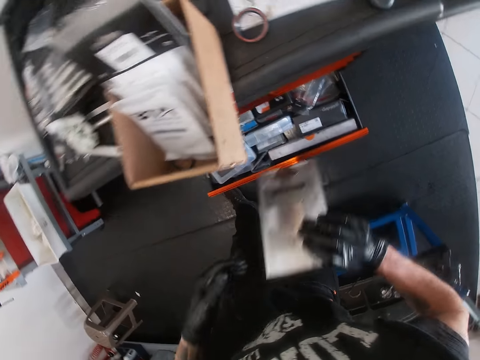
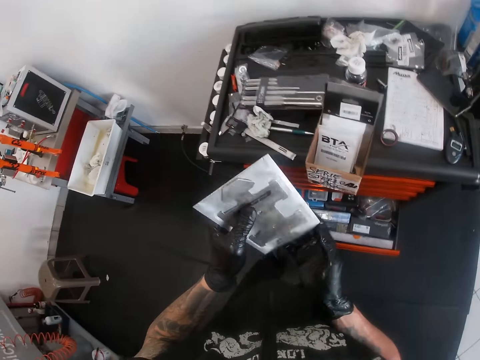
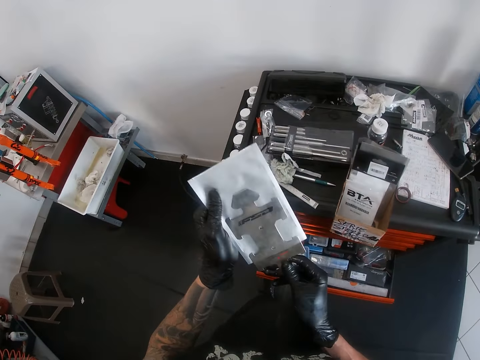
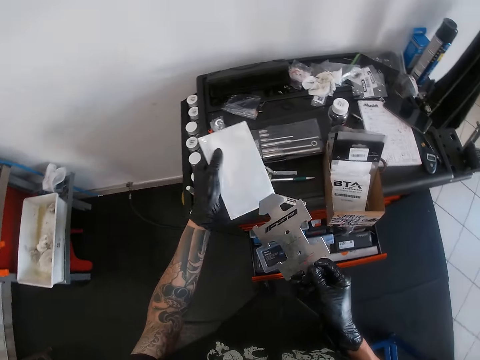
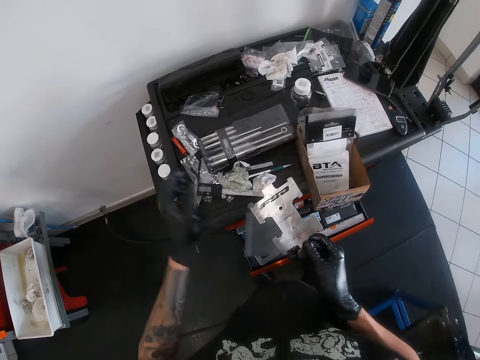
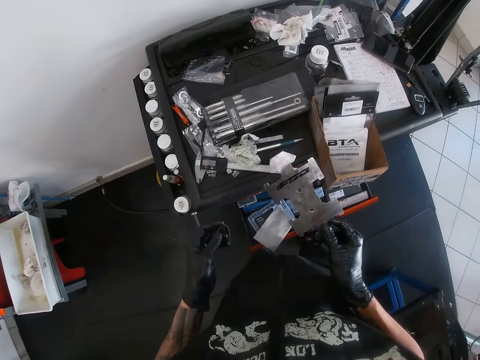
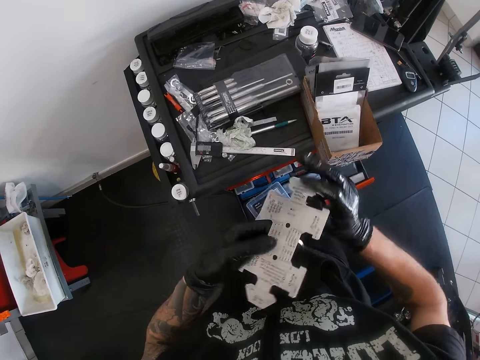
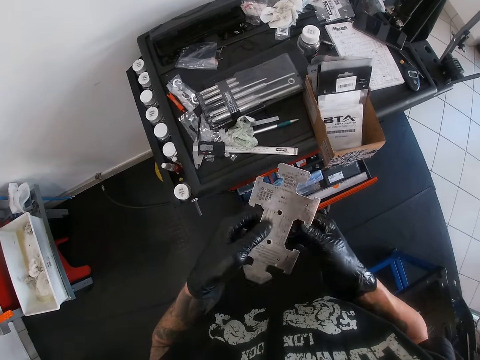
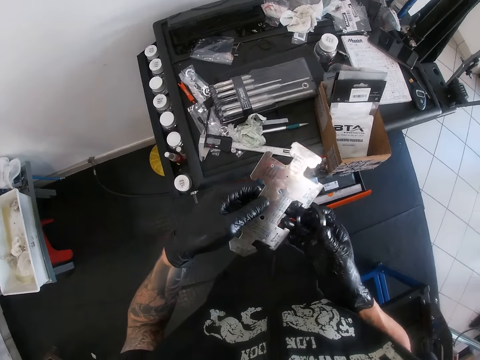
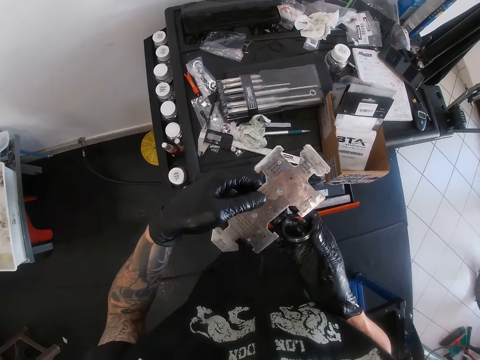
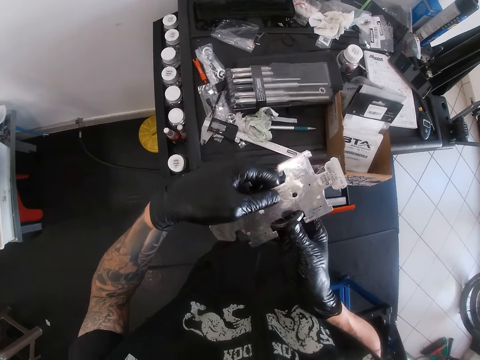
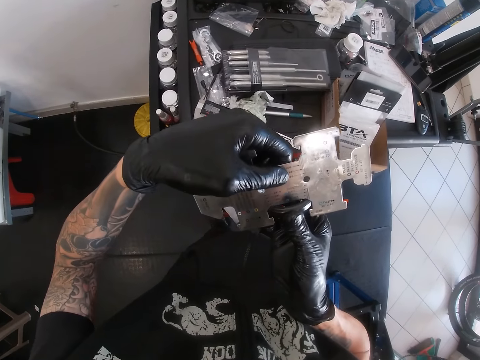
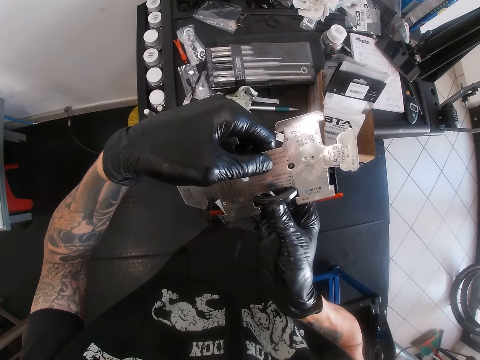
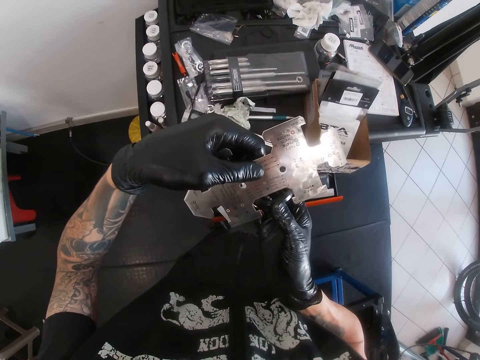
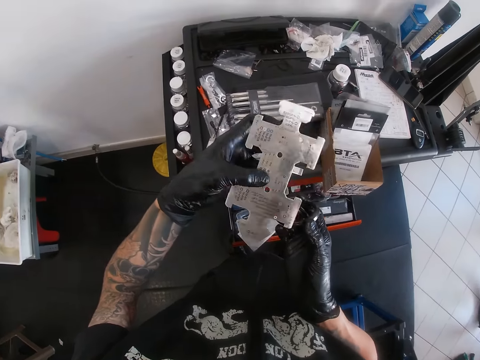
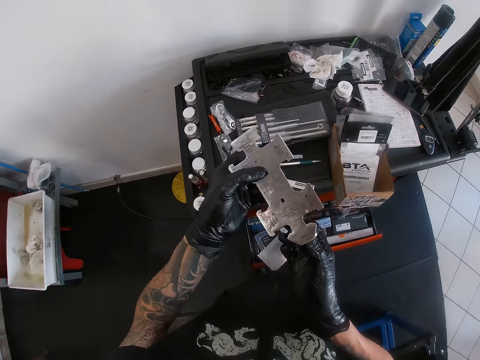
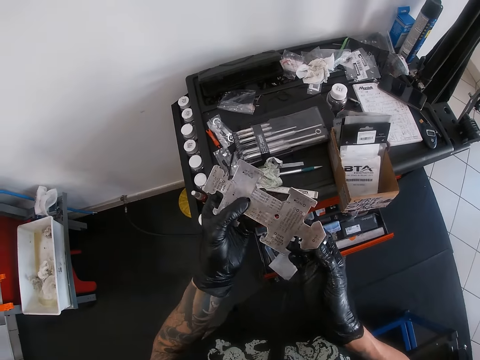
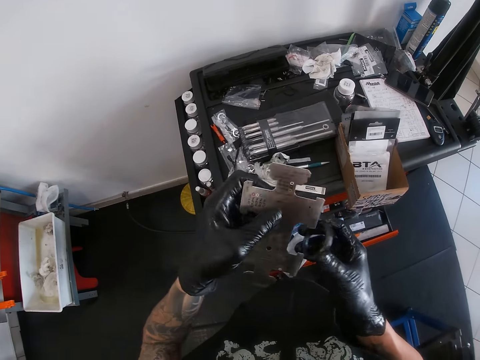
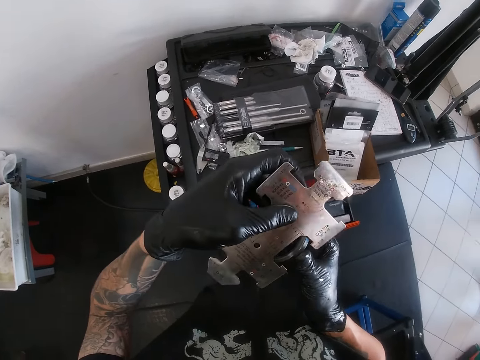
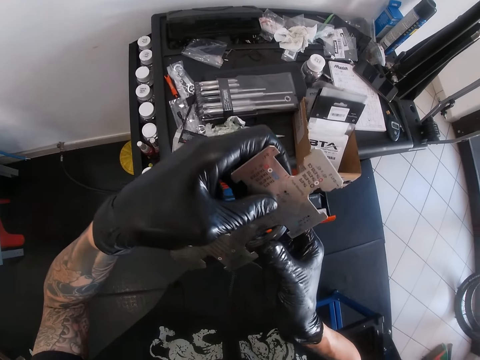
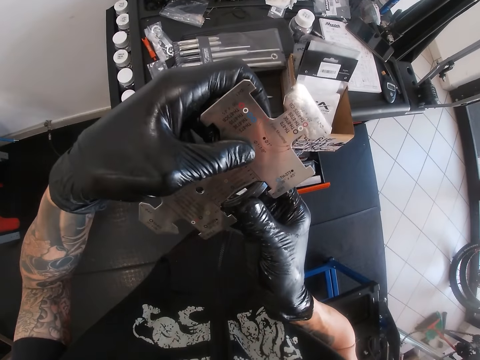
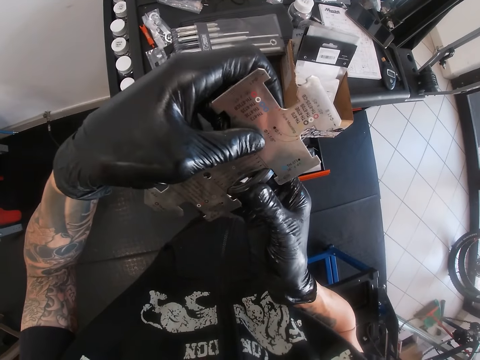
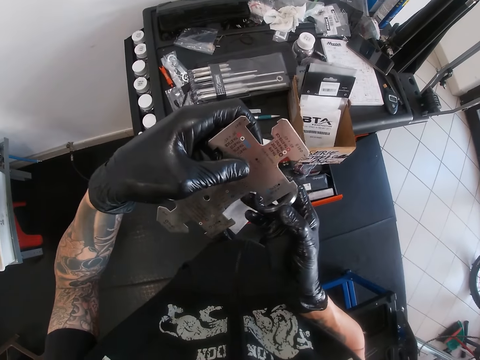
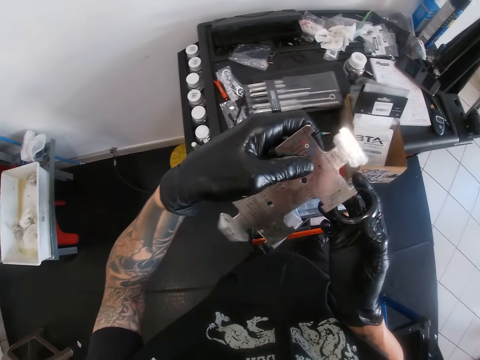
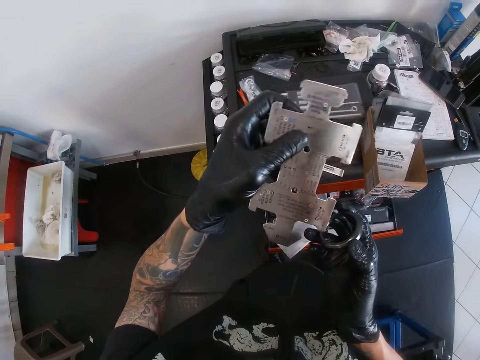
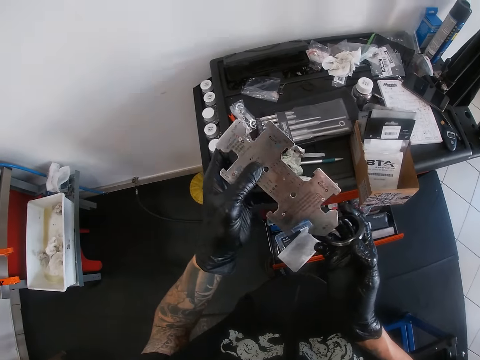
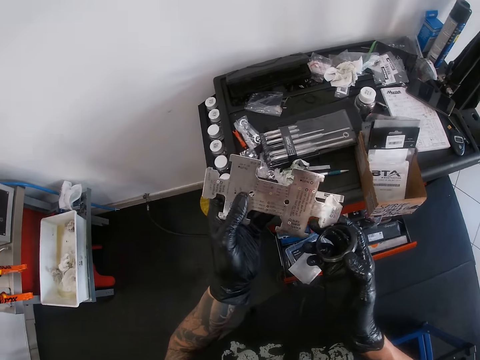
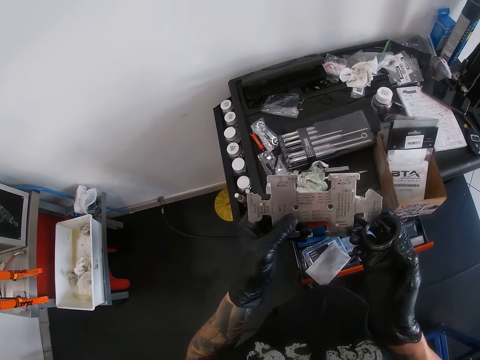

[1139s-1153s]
The camera wearer picks up a headset guide or gasket from the drawer with his right gloved hand. He removes the headset guide from the pack with his right gloved hand. He drops the pack on the tool box with his left gloved hand. He holds the gasket with both hands. He turns the gasket. He adjusts the headset guide with both gloved hands. He holds the bike bearing well. He measures the bearing or headset spacer with the headset guide in his left gloved hand. He removes the bearing from the gasket. He turns the gasket. He adjusts the guide tool with his left gloved hand. He measures the bearing in the gasket. He looks at the gasket. He removes the bearing from the gasket. He turns around the gasket.

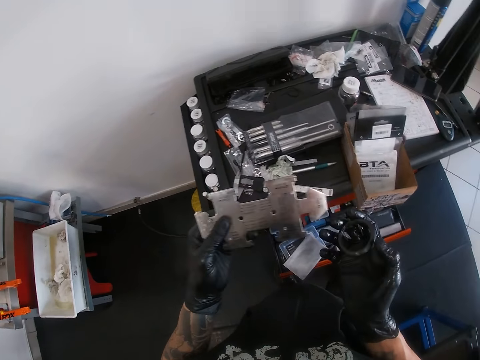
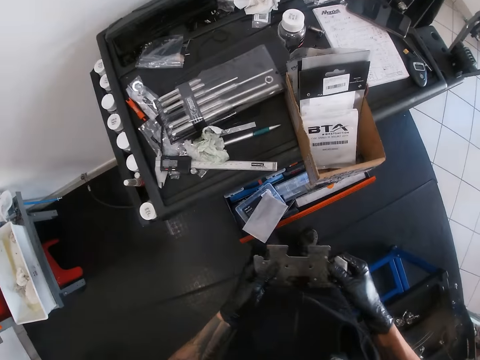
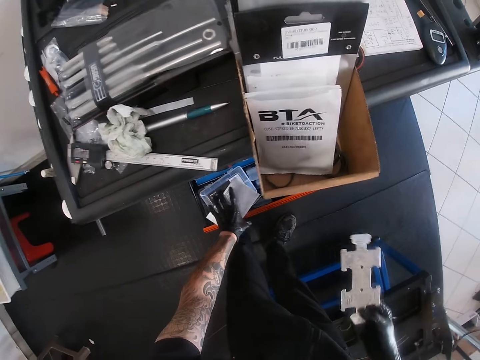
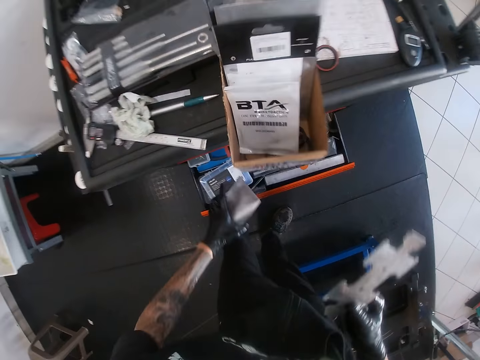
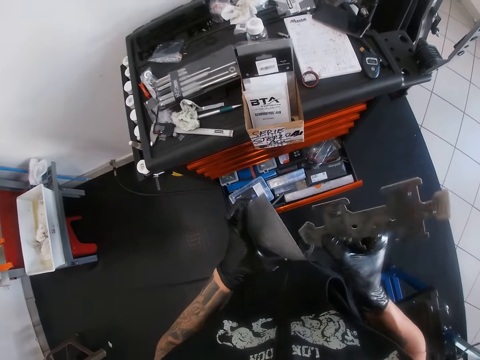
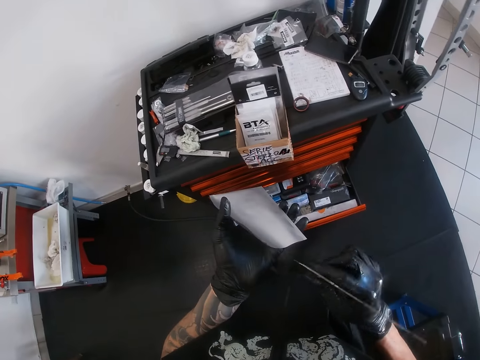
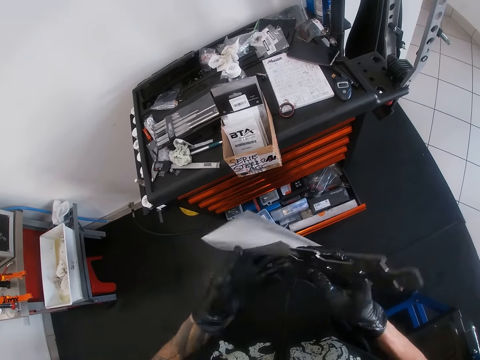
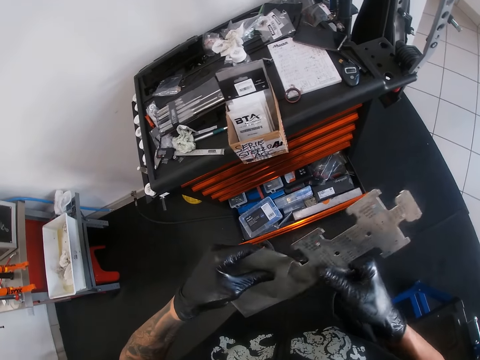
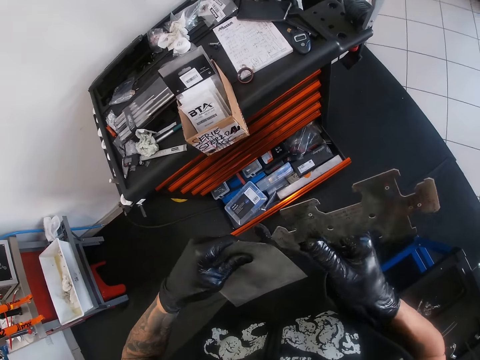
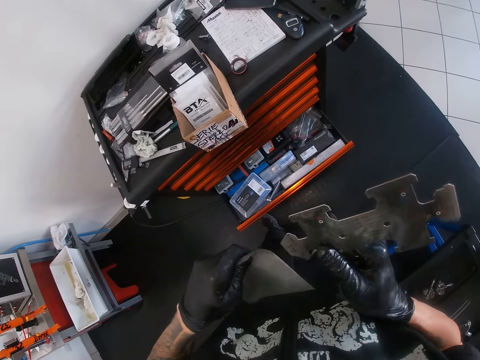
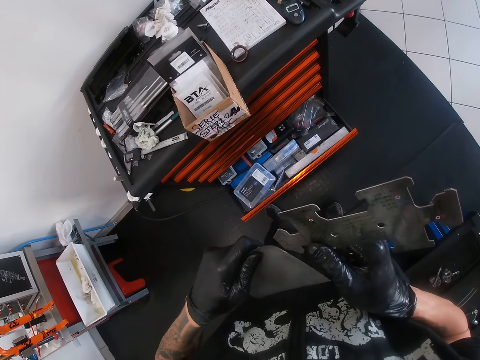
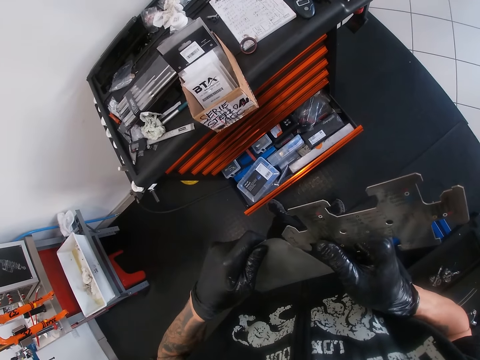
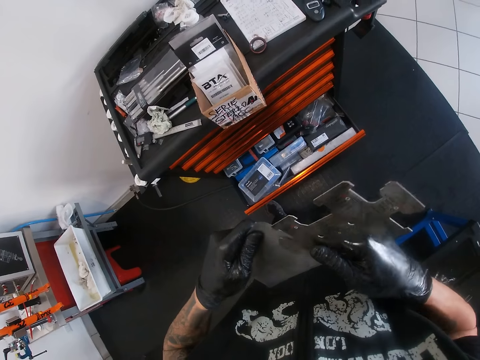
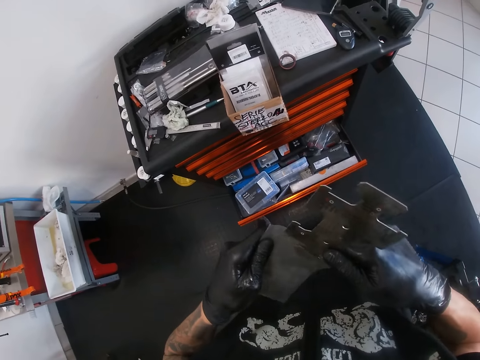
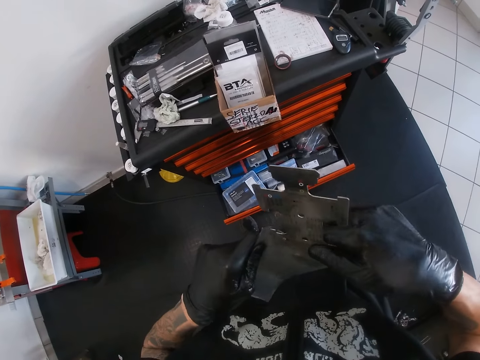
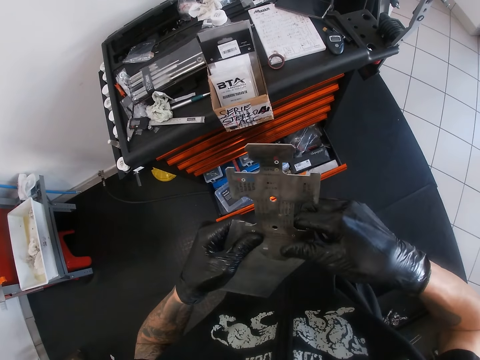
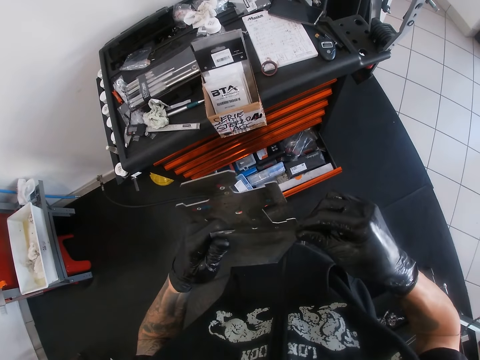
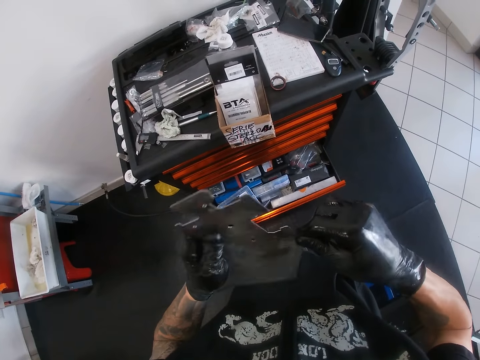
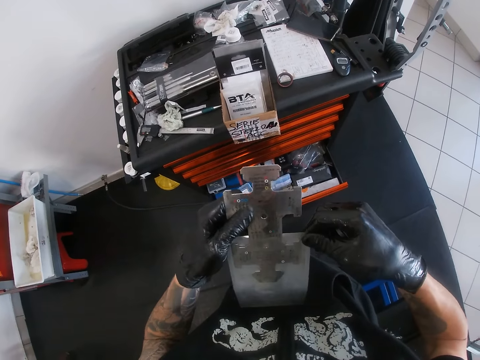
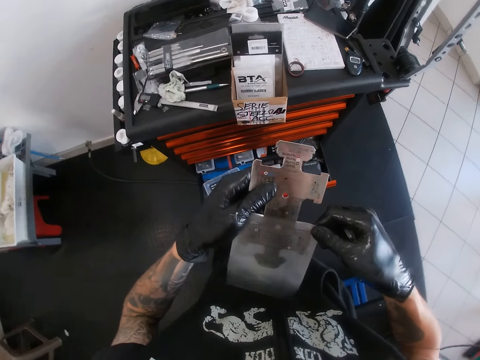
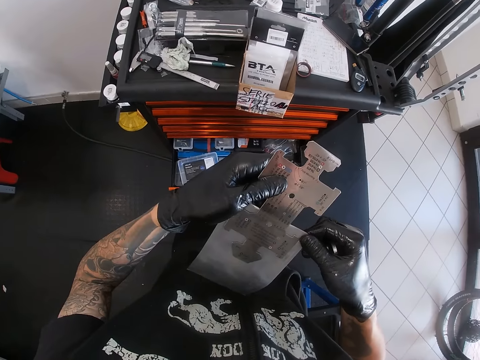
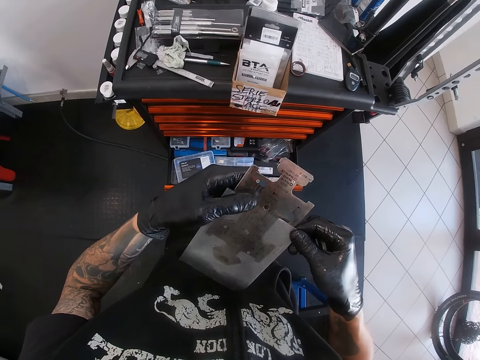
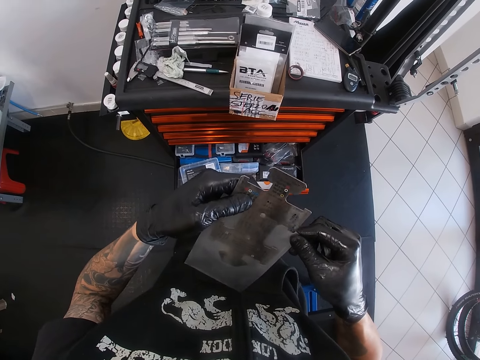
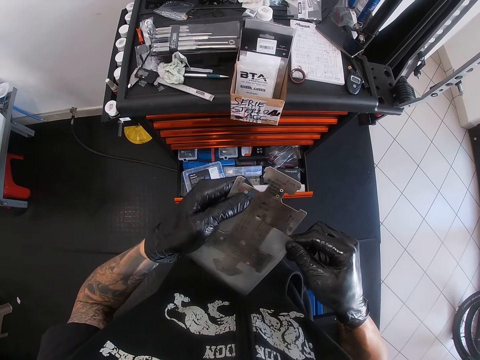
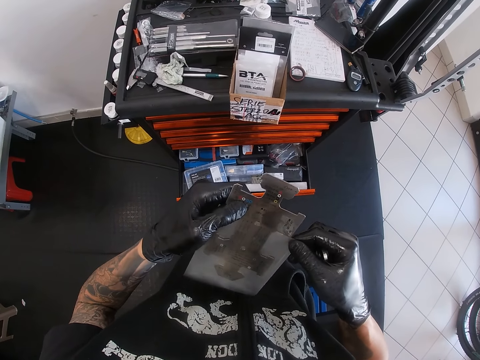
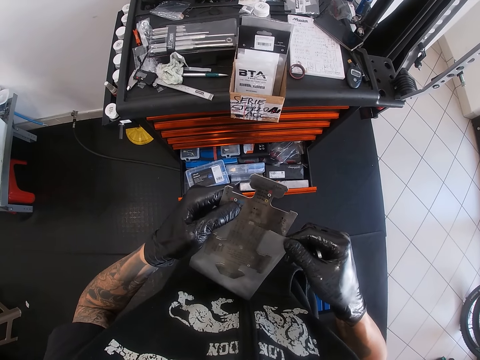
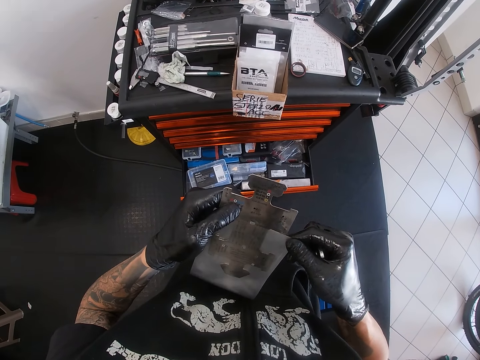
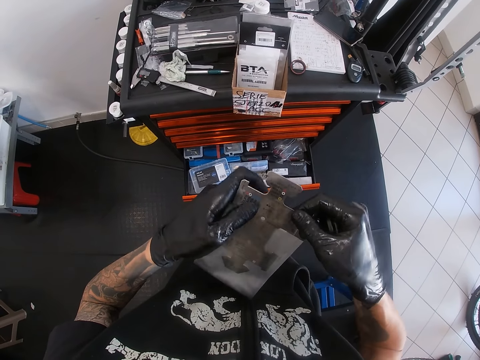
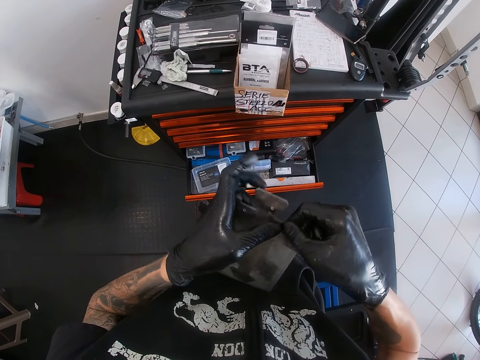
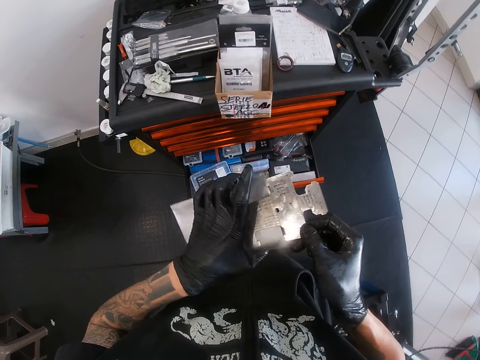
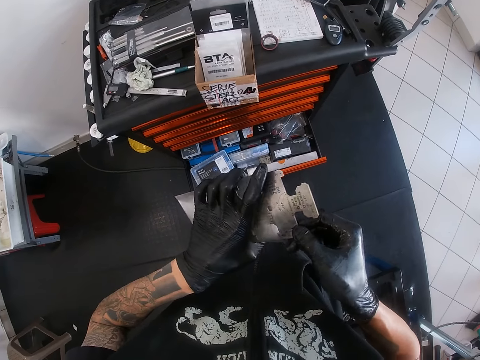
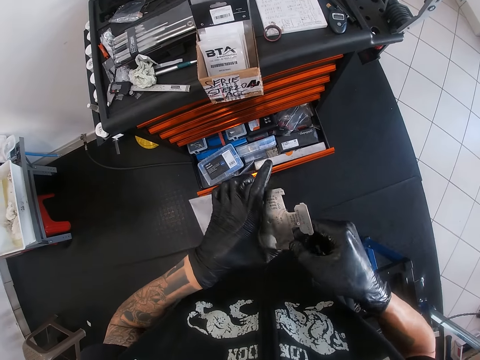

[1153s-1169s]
The camera wearer passes the headset guide or gasket to his right gloved hand. He holds the gasket with his right hand. He picks up the pack or packet on the drawer with his left gloved hand. He turns the packet. He drops the headset guide inside the pack with his right gloved hand.
